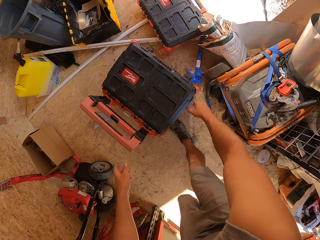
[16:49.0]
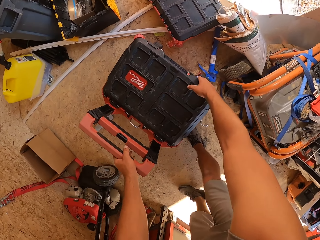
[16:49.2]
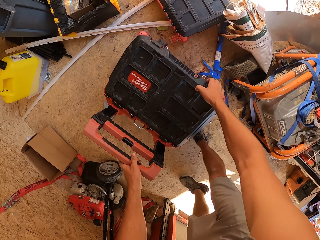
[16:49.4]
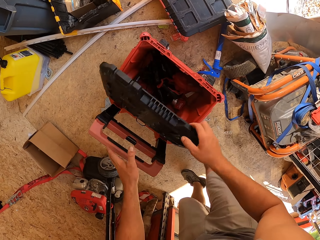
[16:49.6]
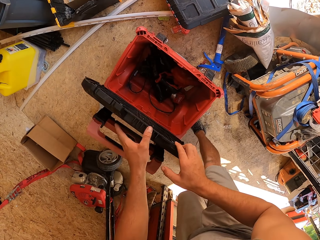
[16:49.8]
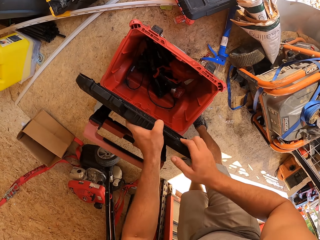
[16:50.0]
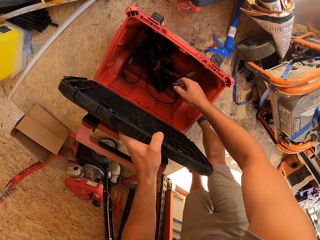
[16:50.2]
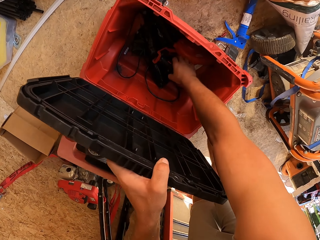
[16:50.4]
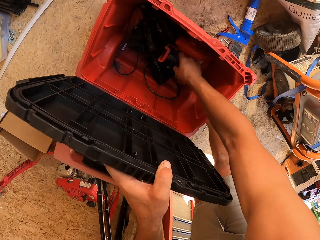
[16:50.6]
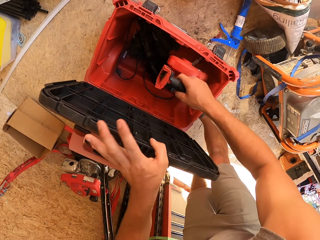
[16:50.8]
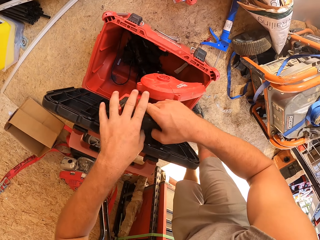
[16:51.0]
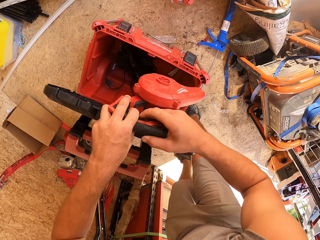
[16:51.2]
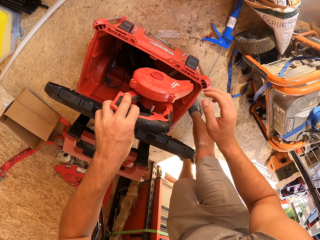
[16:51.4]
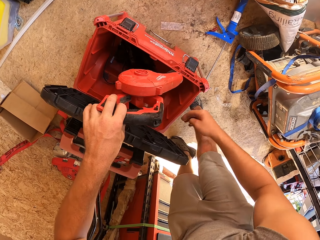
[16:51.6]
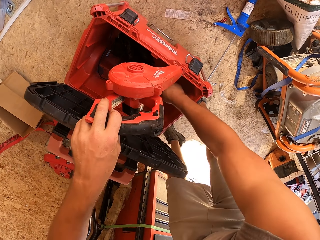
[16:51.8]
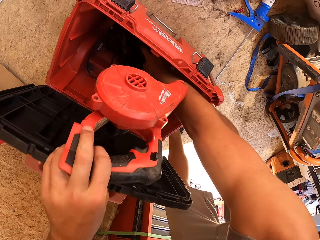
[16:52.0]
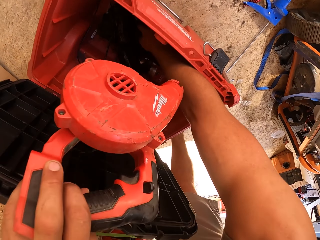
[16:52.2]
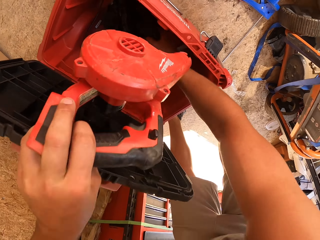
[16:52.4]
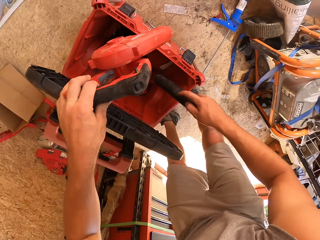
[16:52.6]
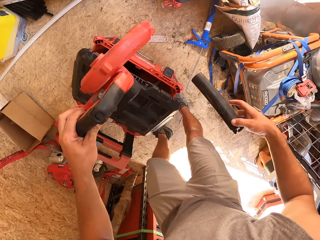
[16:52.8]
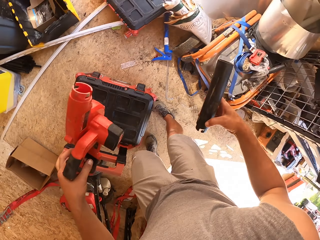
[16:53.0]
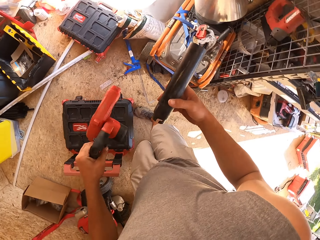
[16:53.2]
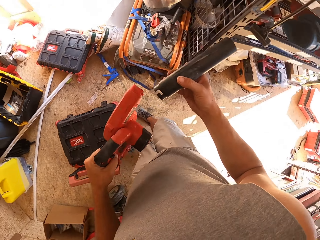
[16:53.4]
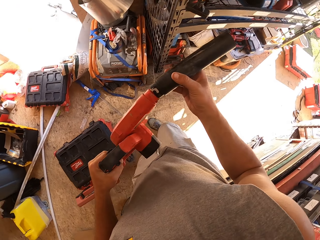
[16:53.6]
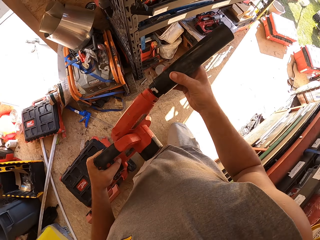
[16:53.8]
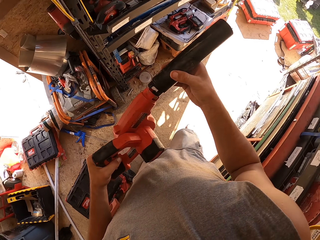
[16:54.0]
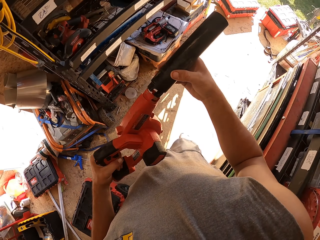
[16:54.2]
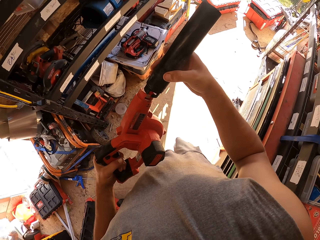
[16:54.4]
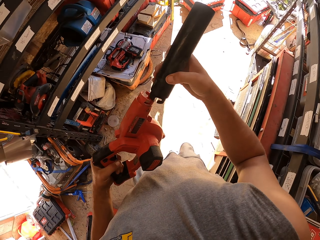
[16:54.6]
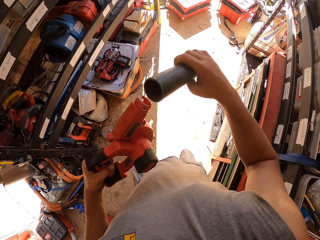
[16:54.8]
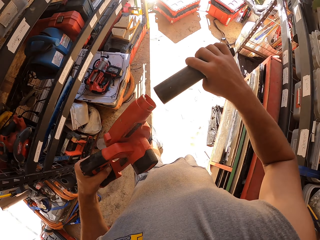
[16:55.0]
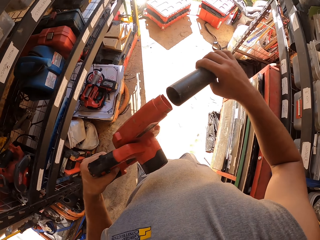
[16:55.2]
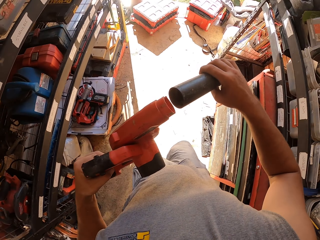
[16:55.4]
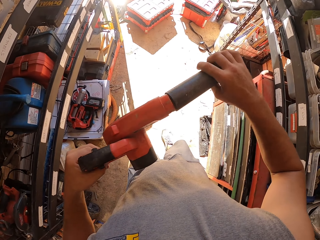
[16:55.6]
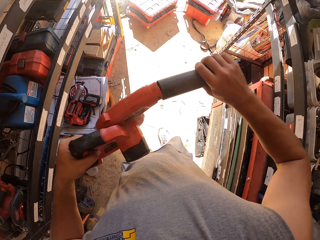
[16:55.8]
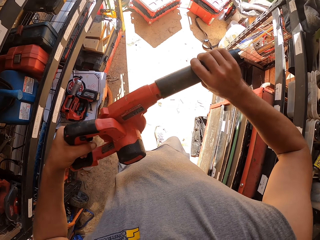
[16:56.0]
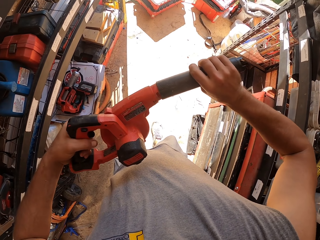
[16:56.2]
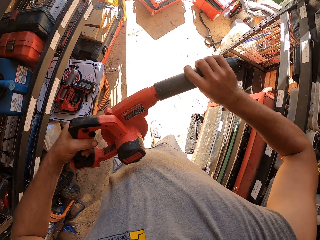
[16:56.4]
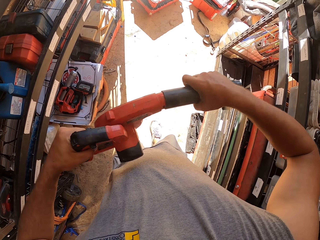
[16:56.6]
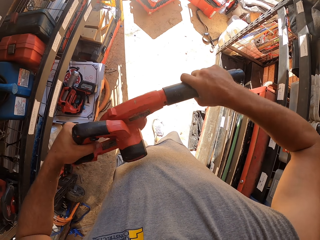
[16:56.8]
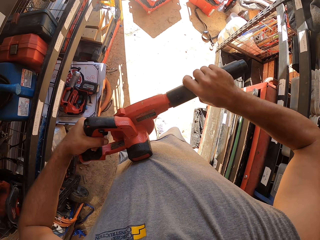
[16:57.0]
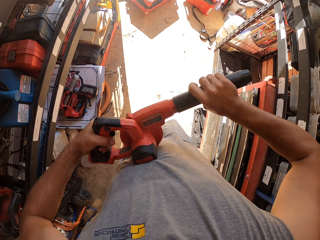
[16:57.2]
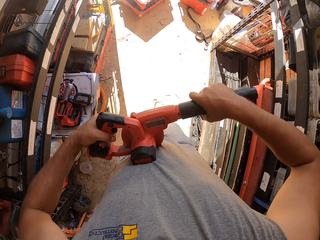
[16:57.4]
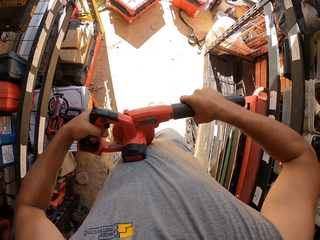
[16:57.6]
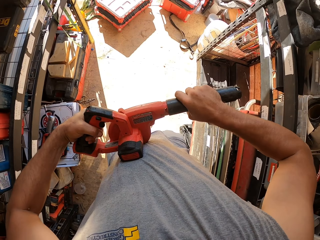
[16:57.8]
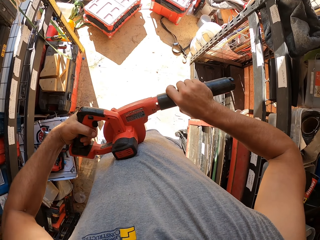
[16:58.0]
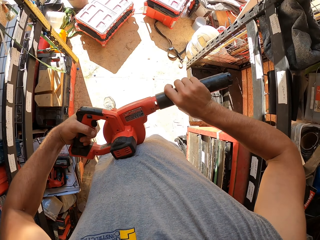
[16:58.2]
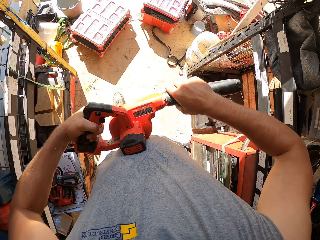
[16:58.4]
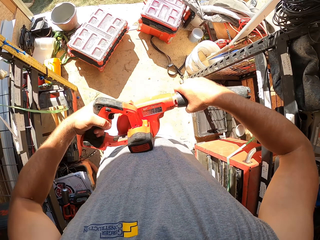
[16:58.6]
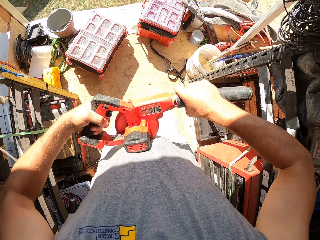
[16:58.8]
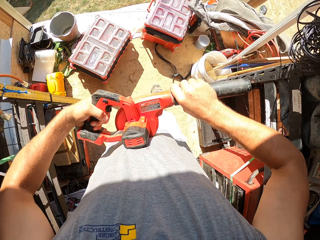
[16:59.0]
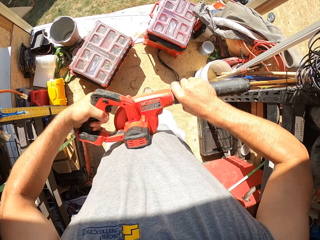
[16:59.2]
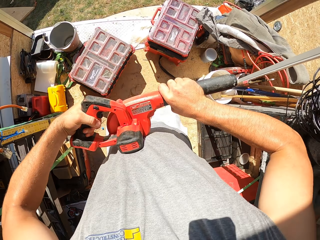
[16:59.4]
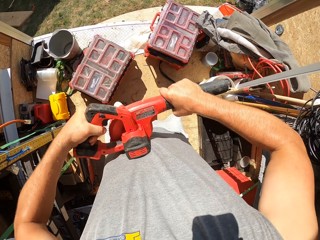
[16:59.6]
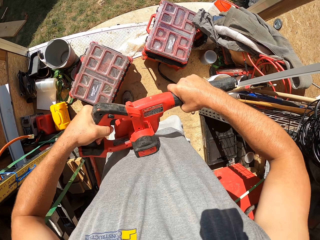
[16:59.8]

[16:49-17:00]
The camera wearer opens a tool box with the right hand. They pick up a dust blower machine. They exchange the dust blower to the left hand. They pick up the dust blower air duct from the tool box with the right hand. They fix the air duct on the dust blower.

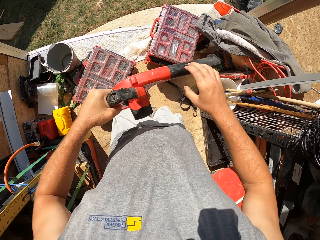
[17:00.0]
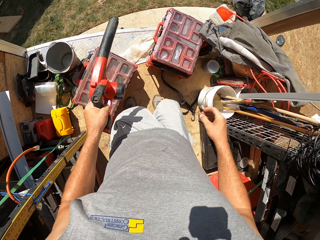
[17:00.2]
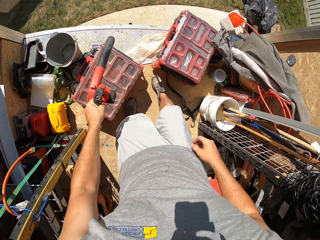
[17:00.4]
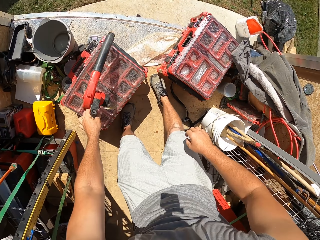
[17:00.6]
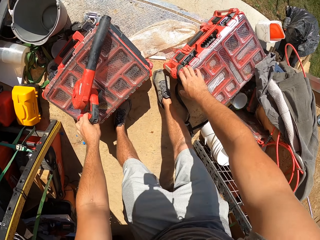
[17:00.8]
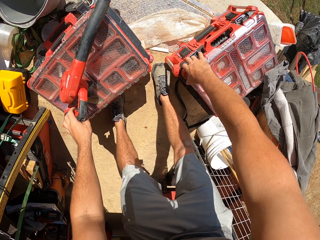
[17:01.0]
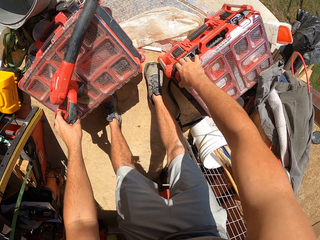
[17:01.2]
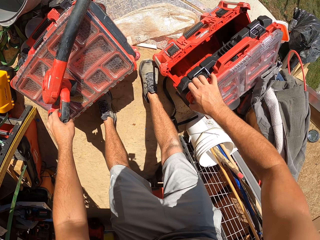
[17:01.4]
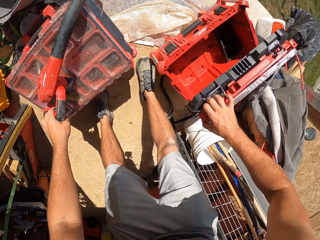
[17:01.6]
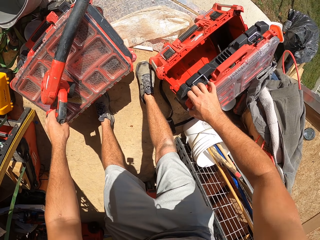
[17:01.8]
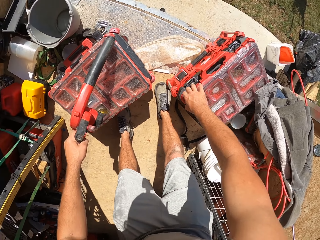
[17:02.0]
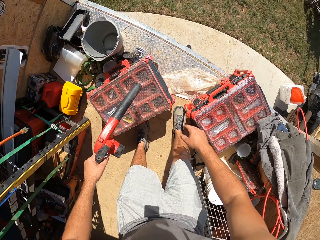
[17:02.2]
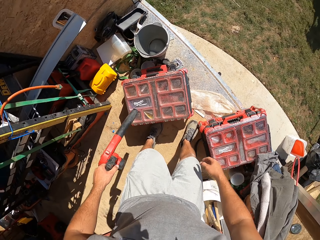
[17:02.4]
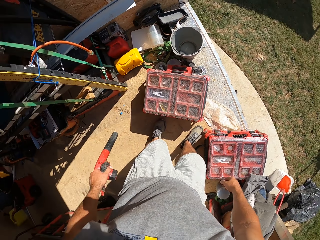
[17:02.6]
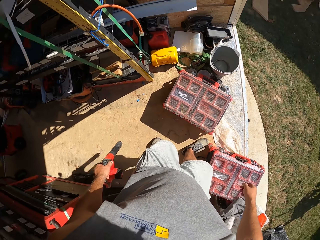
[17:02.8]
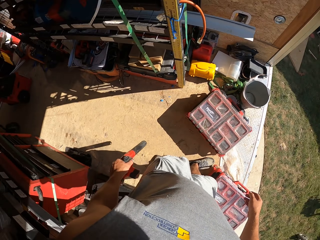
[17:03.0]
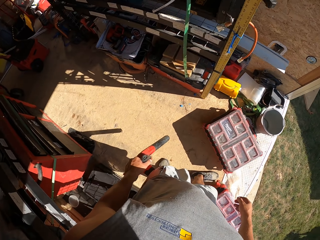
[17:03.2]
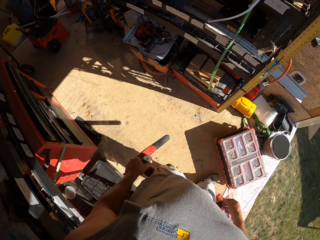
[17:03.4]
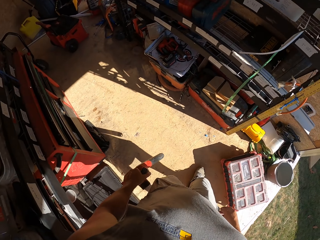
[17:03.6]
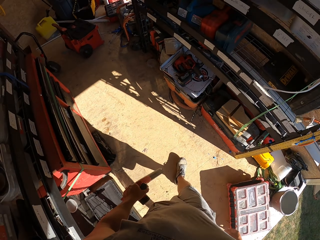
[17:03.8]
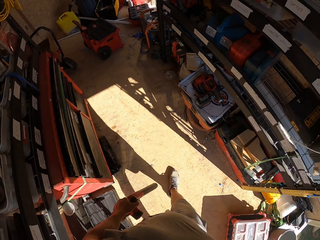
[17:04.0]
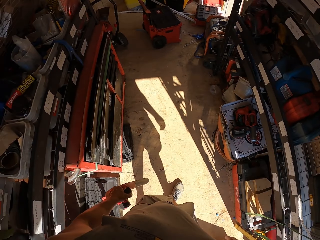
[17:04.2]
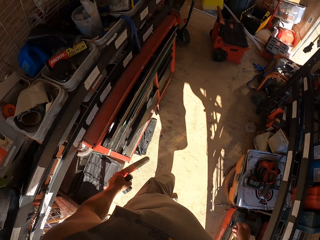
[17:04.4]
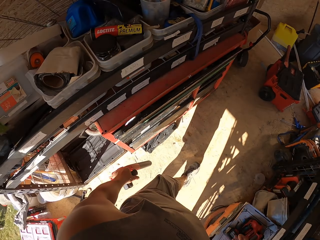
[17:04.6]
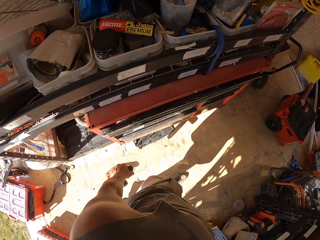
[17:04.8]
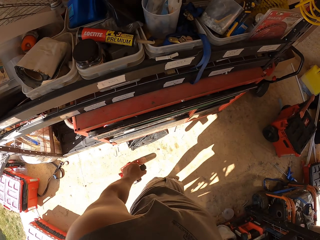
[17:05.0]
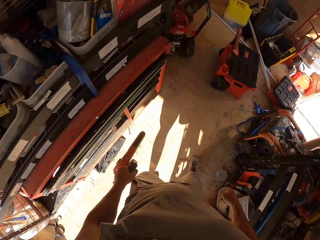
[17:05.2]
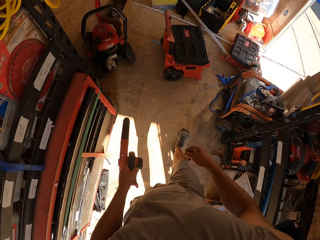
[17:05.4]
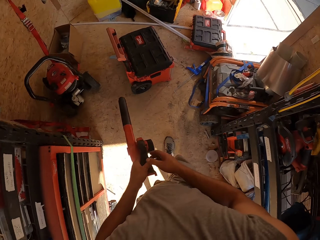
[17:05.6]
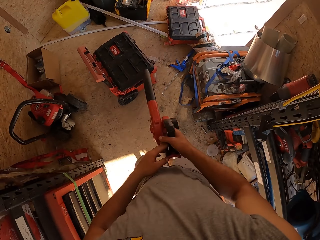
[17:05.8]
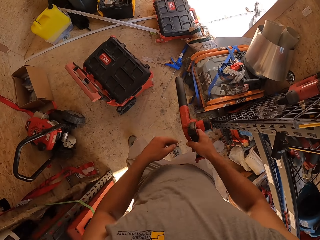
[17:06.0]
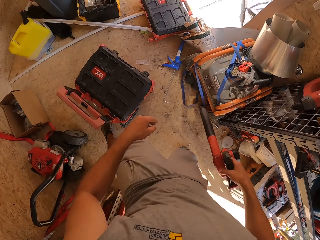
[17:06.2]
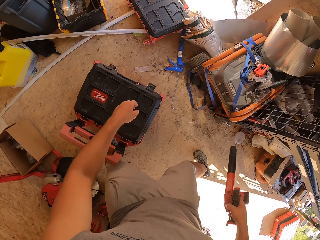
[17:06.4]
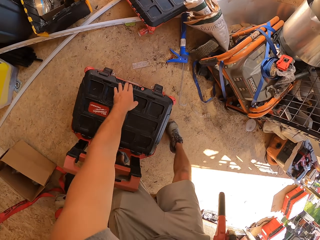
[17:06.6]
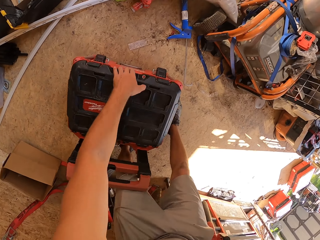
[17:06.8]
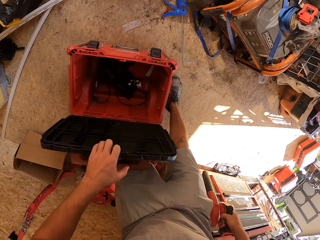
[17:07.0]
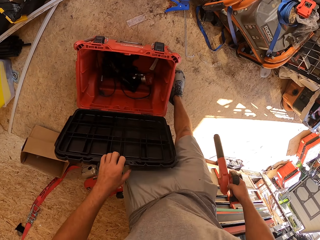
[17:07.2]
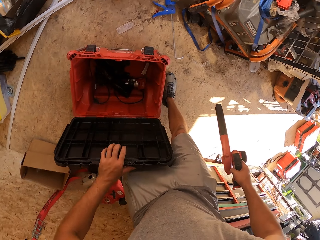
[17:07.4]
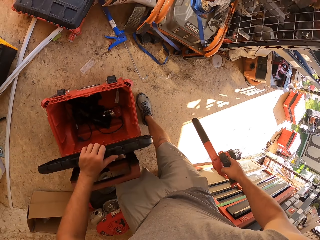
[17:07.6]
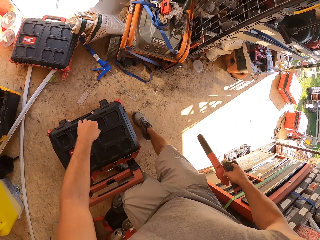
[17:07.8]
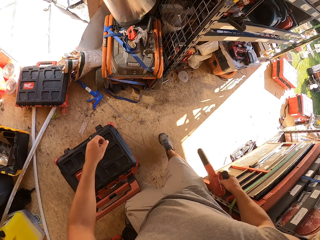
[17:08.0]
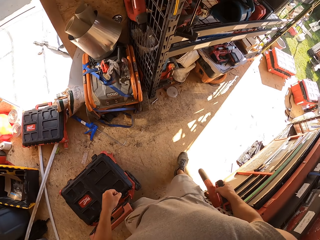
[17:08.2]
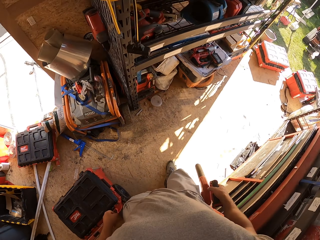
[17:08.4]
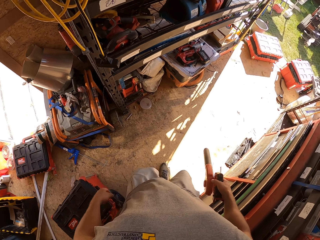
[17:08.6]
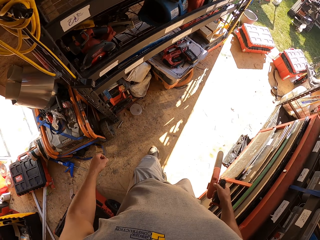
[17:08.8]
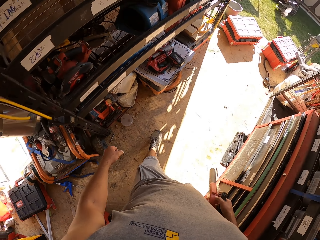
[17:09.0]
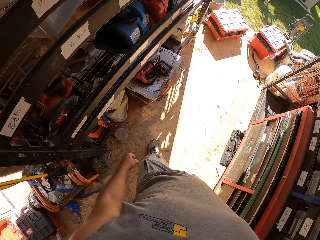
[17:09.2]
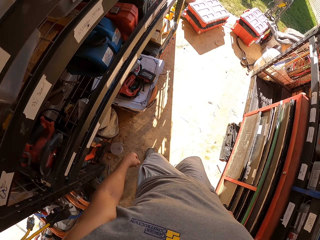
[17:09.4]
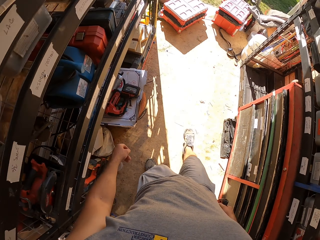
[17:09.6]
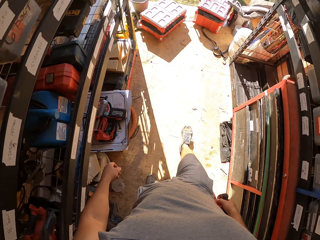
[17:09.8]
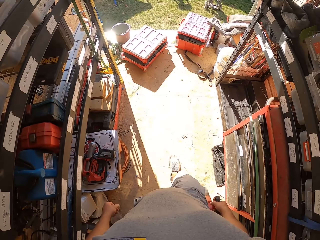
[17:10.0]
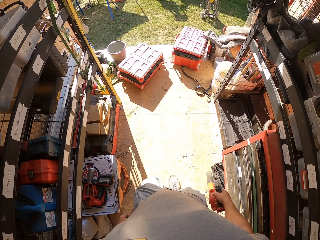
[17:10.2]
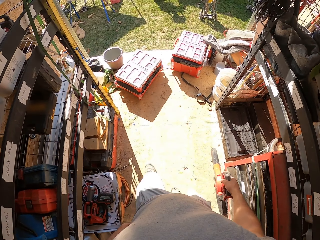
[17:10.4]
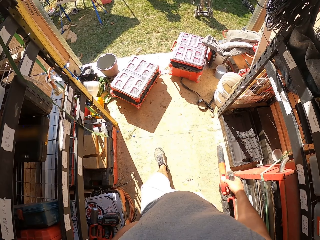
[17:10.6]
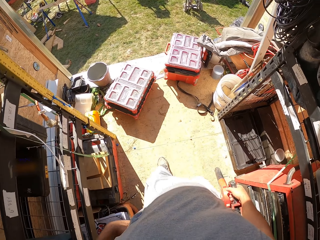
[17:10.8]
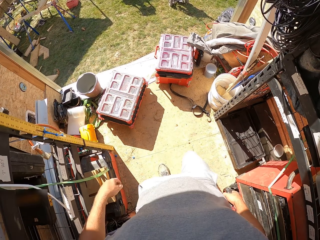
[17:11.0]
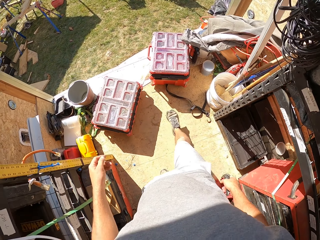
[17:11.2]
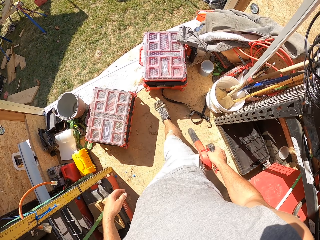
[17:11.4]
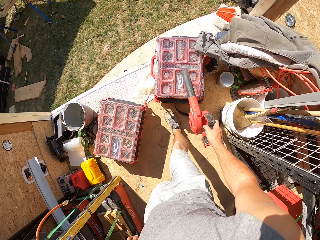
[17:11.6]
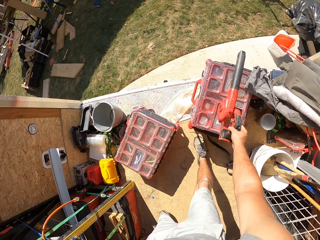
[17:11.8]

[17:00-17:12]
The camera wearer opens a tool box with the right hand. They place something on top of the tool box. They close the tool box with the right hand. They walk inside a van. They exchange the dust blower machine to the right hand. They hold something with the right hand. They open the tool box with the left hand. They close the tool box with the left hand. They walk inside the van.
